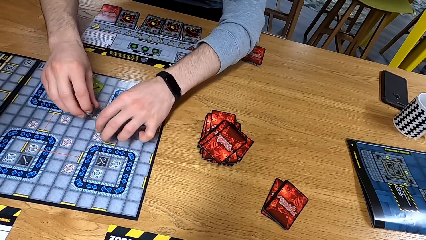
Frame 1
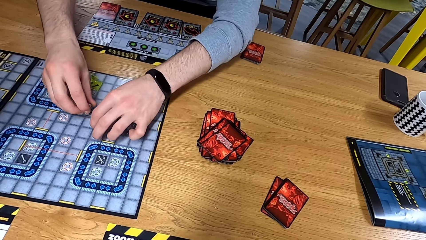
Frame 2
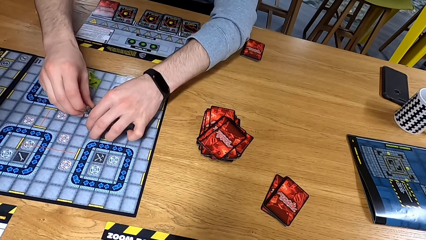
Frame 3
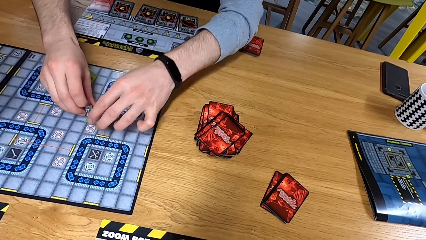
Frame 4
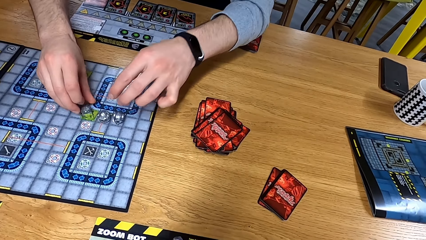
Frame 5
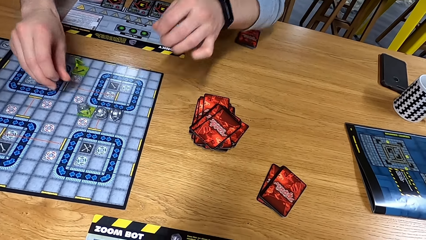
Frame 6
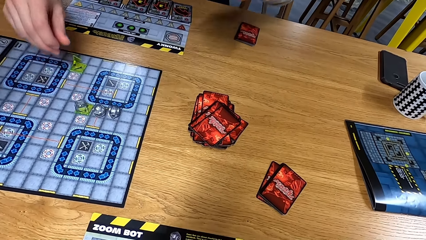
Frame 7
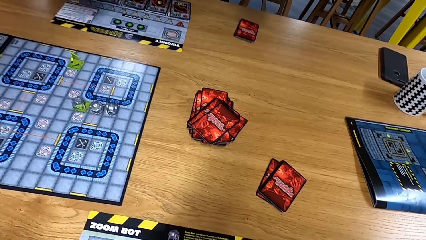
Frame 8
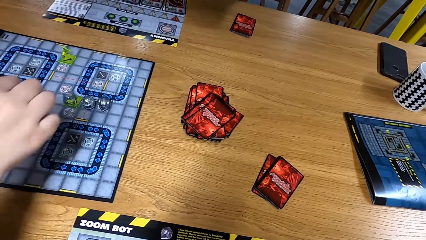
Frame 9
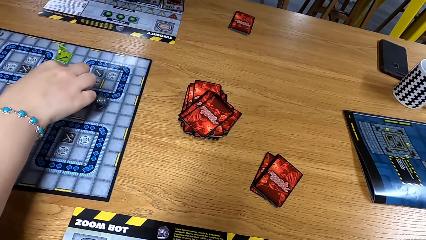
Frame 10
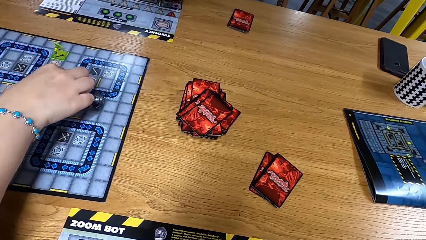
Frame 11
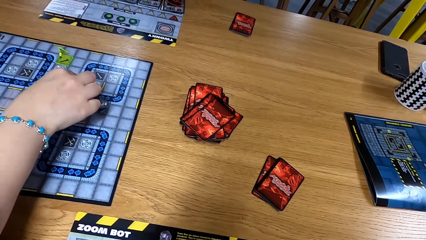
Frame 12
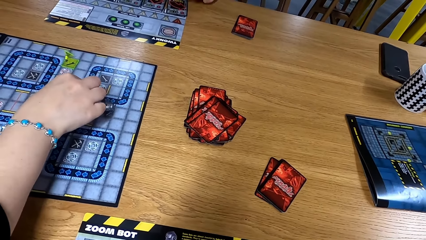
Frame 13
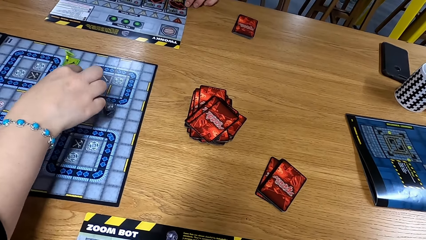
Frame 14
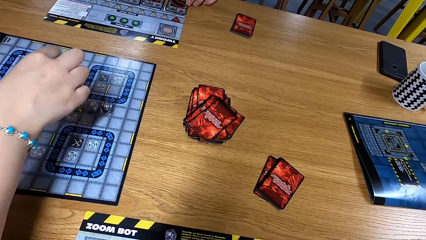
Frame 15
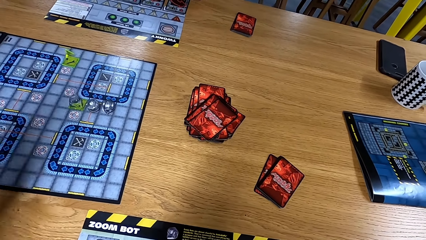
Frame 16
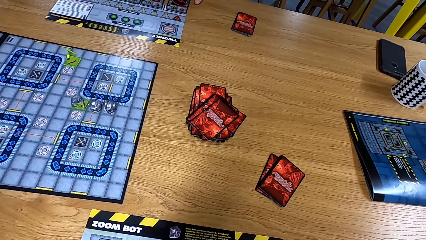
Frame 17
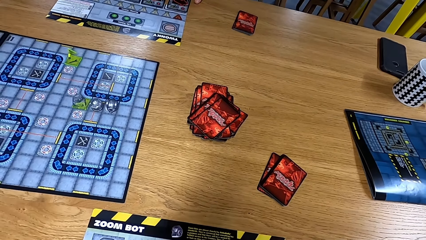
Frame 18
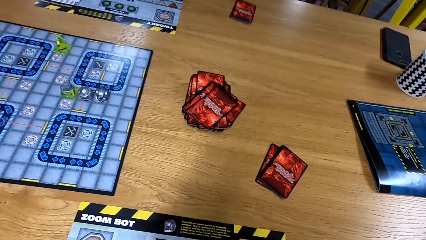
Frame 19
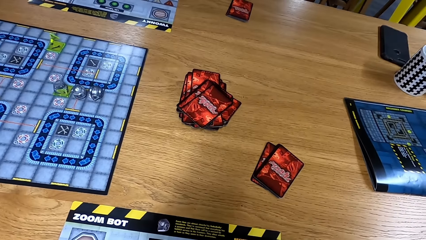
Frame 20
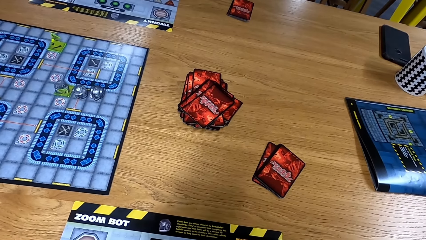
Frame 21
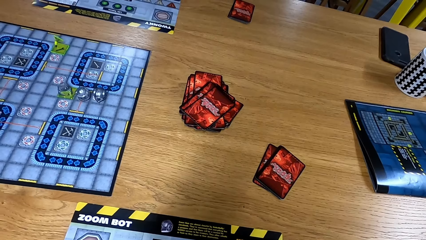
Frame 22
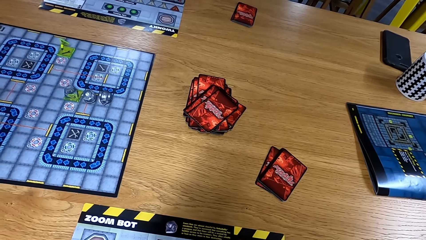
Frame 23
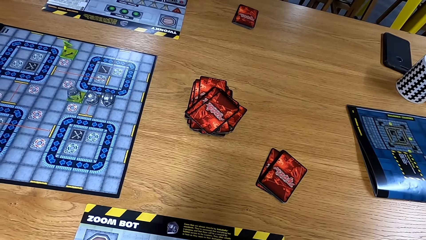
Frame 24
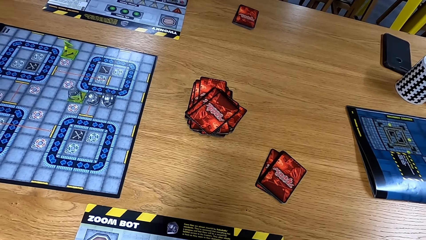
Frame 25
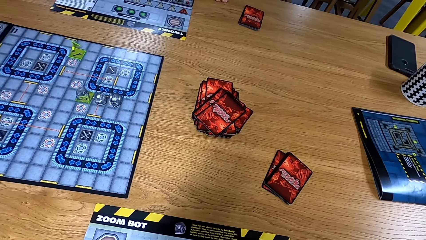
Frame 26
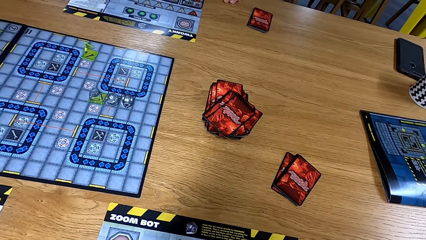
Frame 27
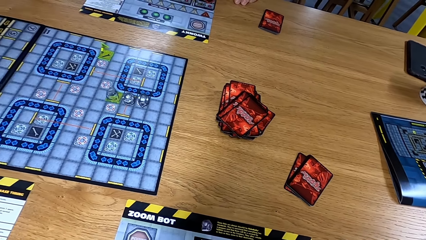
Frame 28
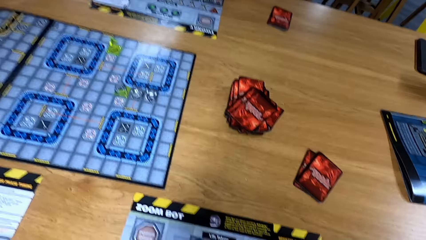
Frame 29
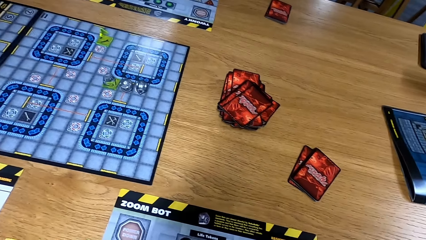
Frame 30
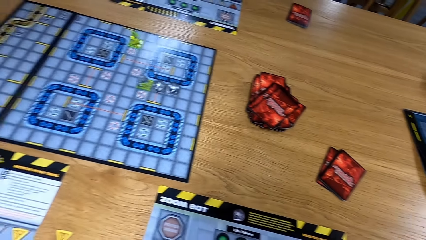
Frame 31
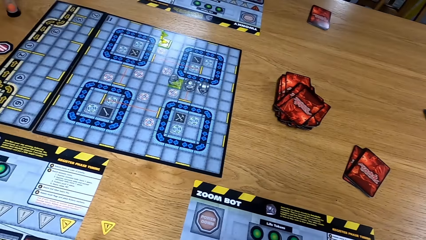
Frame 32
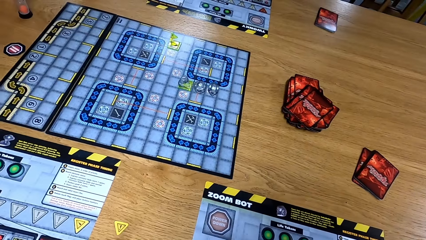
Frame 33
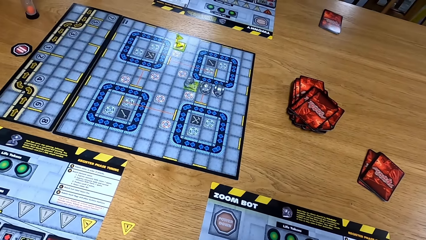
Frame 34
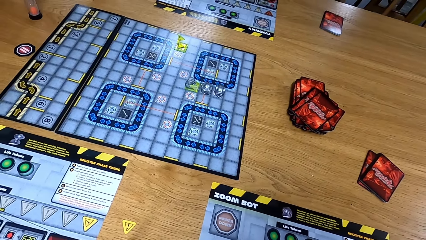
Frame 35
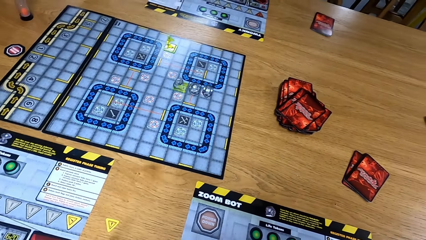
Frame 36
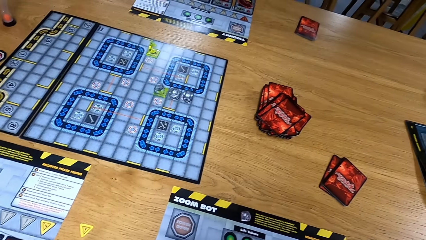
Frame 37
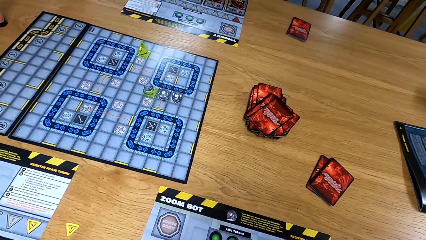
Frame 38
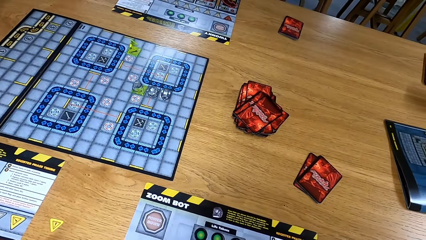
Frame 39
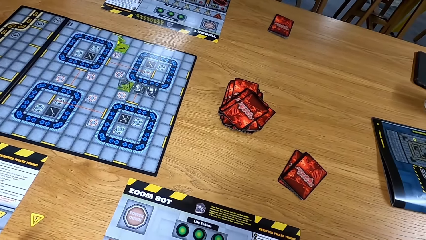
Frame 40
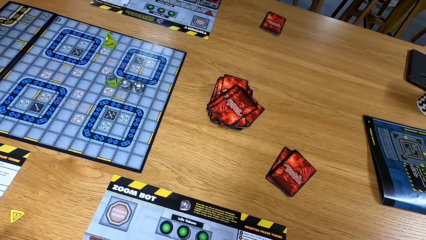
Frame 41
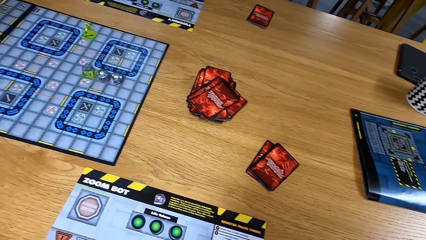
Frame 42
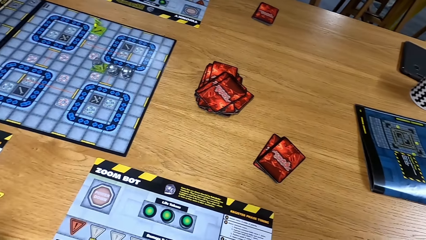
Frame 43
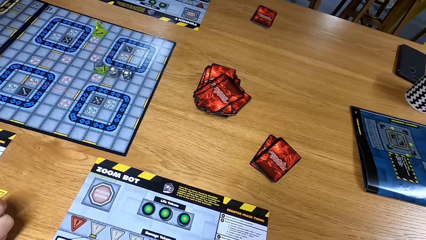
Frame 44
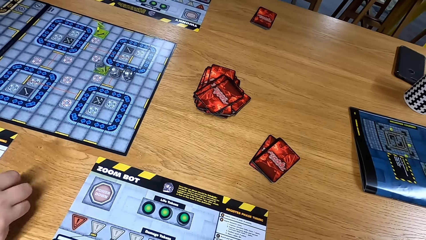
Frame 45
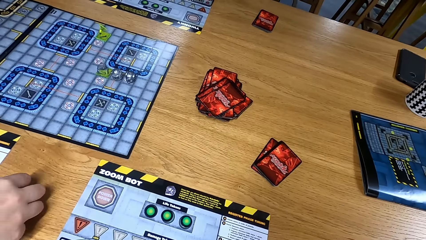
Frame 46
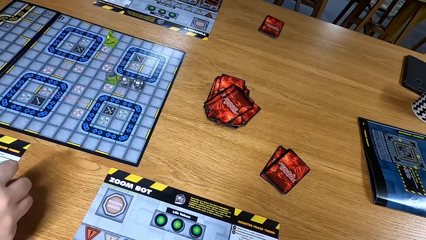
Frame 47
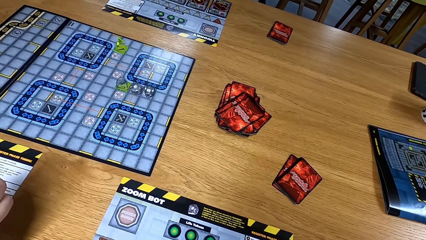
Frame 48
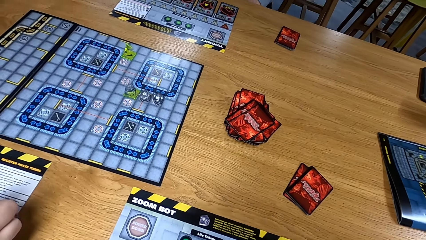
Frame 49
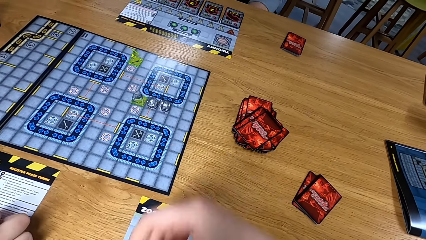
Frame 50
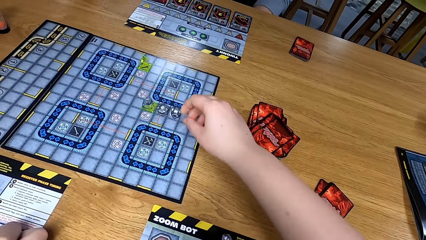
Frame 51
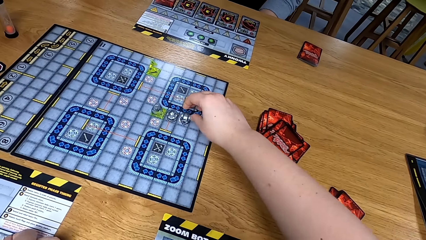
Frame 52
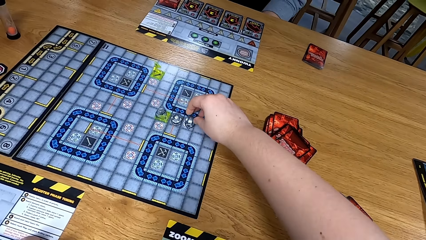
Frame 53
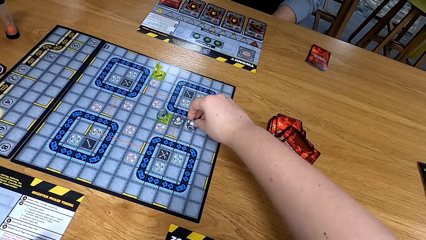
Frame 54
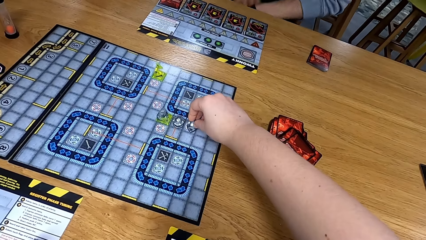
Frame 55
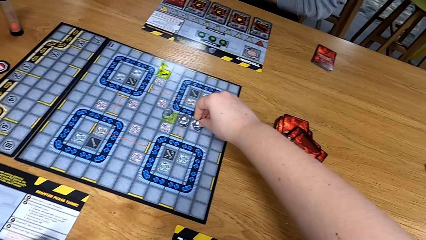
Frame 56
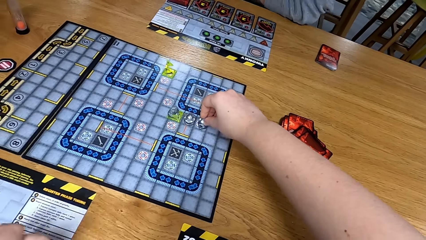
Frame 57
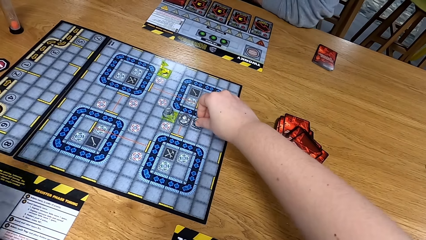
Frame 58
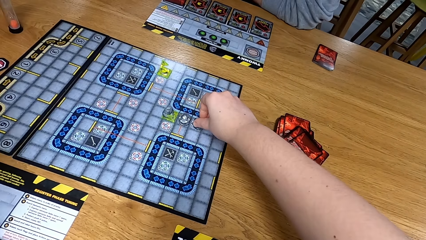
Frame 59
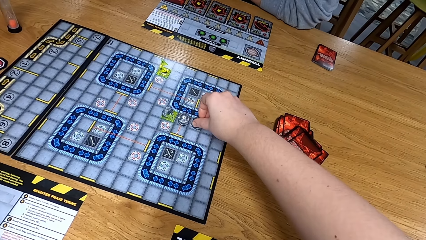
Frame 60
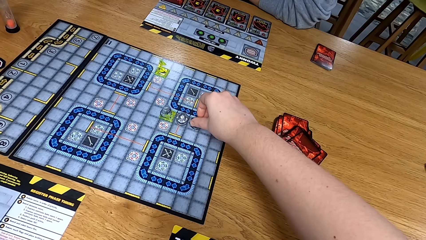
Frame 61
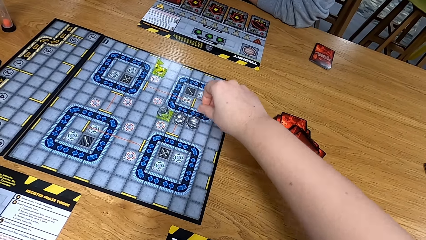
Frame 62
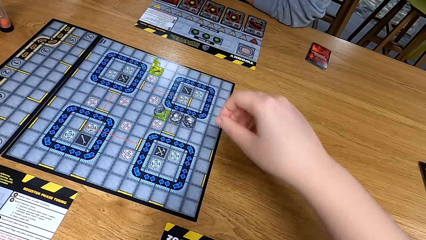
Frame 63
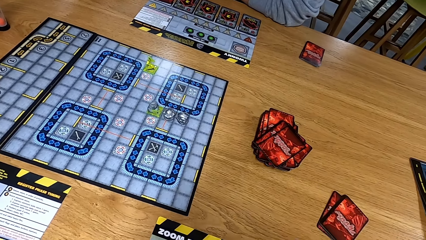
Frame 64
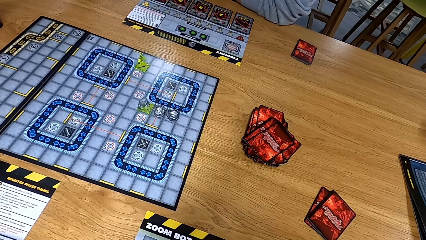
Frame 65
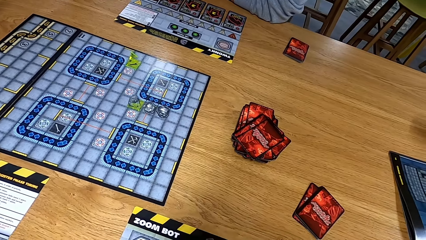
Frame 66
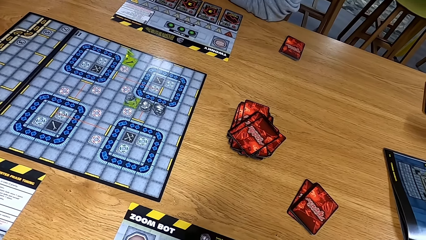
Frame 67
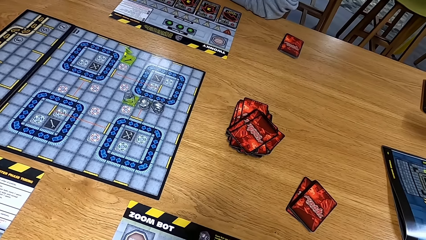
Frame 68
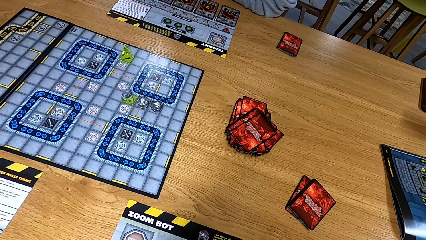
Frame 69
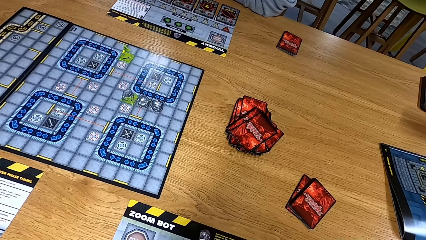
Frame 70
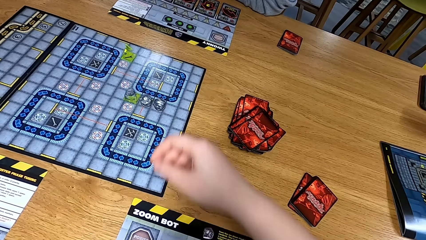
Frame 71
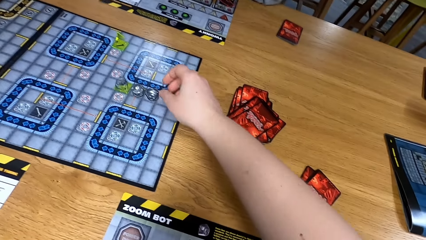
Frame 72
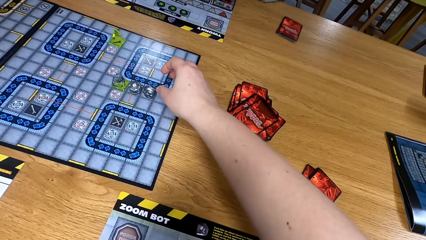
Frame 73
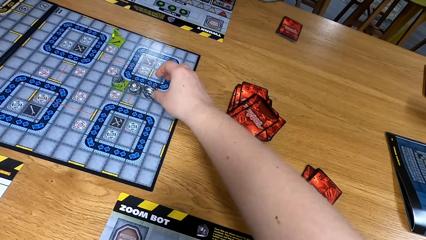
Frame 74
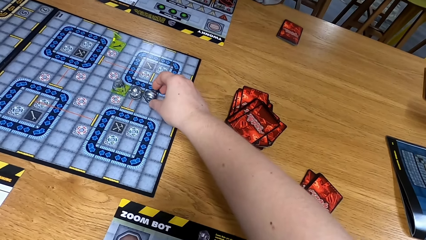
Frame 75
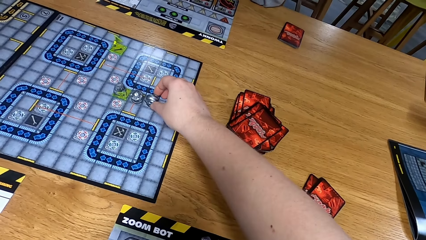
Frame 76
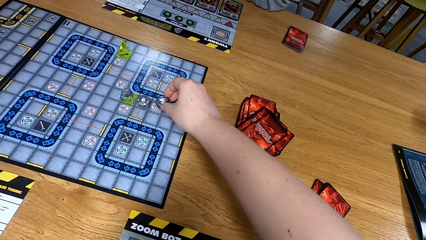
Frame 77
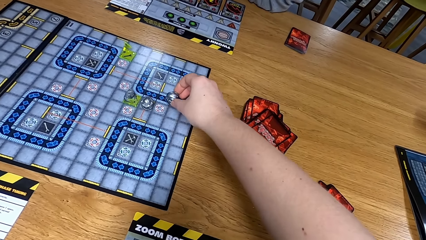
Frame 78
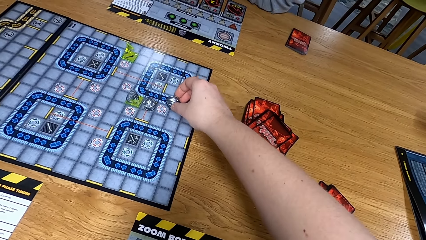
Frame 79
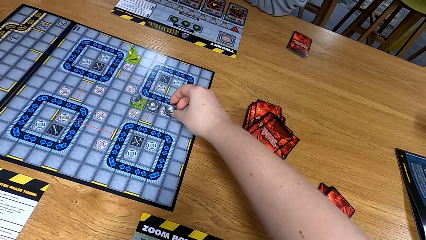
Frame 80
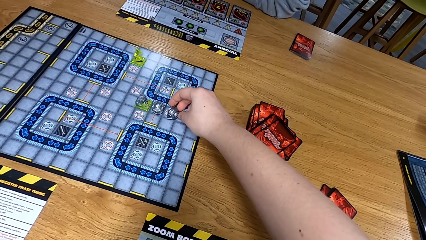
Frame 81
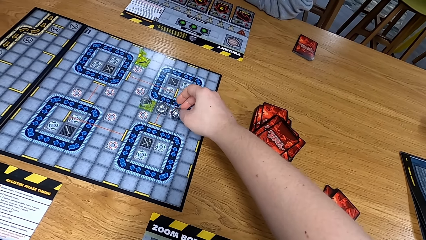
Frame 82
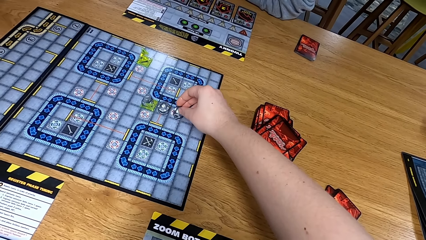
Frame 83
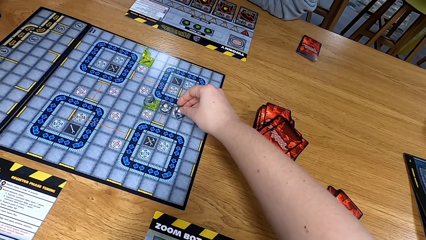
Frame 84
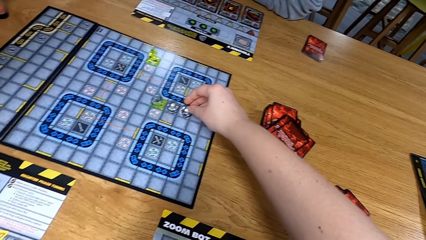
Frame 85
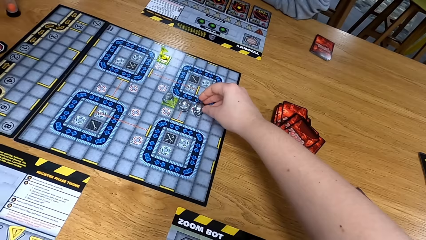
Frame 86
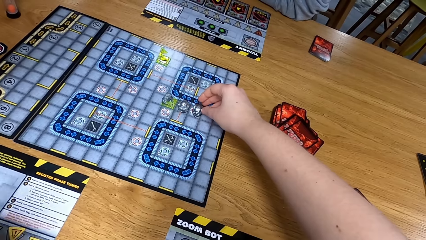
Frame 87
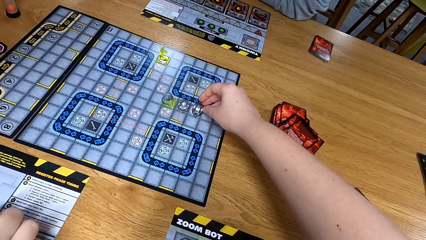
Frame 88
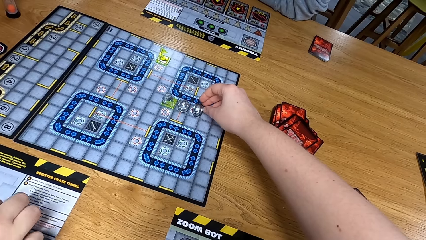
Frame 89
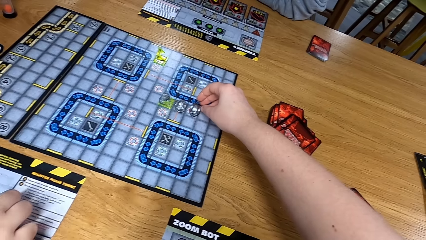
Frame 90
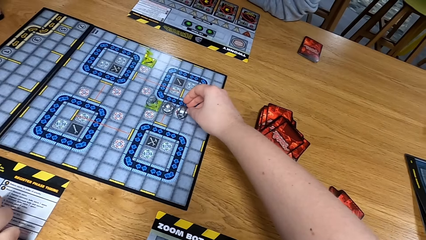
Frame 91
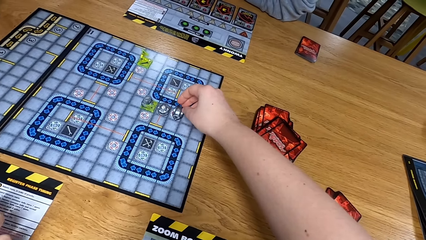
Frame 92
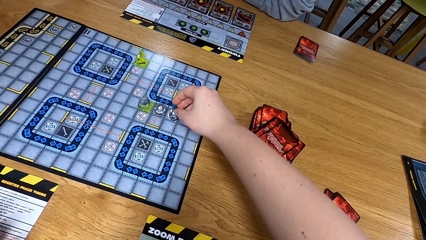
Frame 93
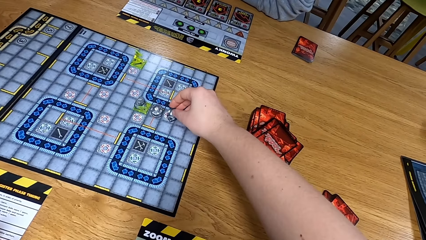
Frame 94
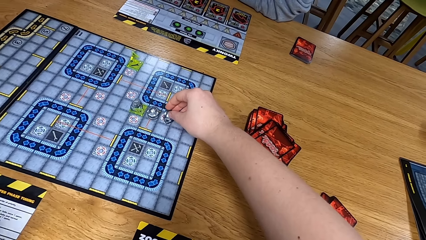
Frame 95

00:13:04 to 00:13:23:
A man moves dice. A person turns a path tile on the game board. The camera wearer looks at the table. Someone picks something. The camera wearer moves a dice and turns the path tile on the game board. They look at the table and move the dice.
